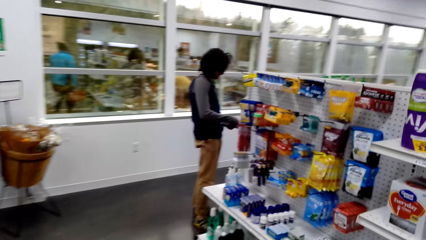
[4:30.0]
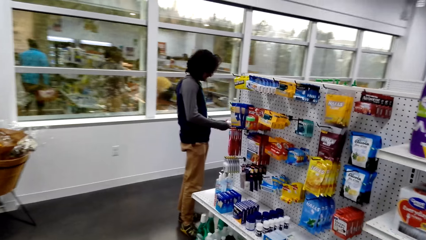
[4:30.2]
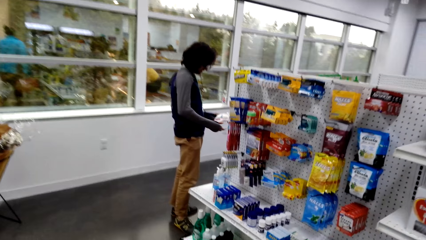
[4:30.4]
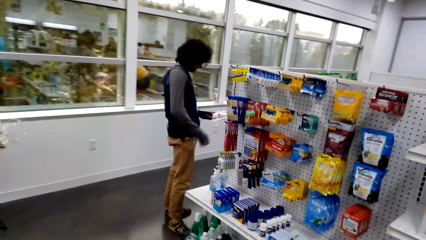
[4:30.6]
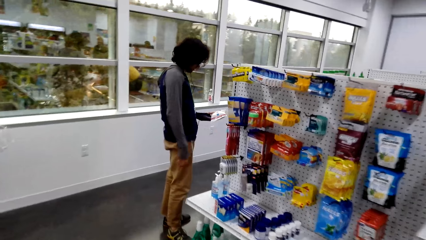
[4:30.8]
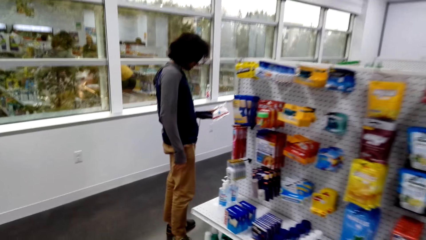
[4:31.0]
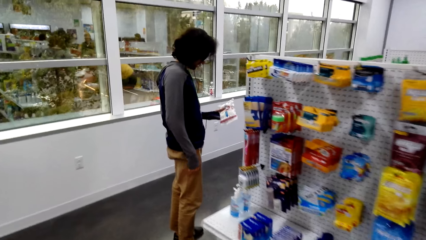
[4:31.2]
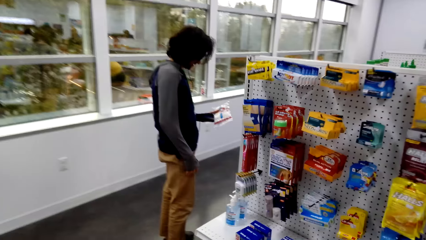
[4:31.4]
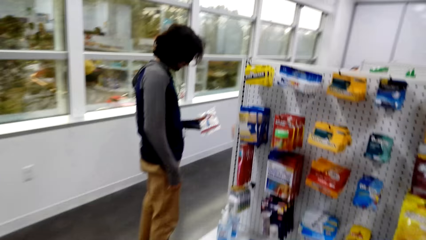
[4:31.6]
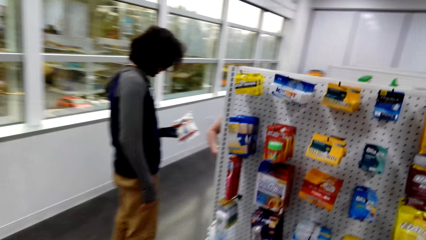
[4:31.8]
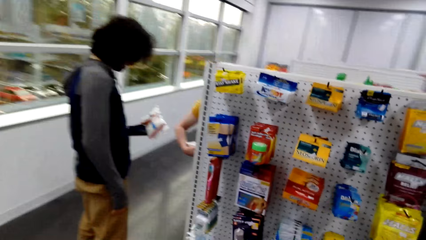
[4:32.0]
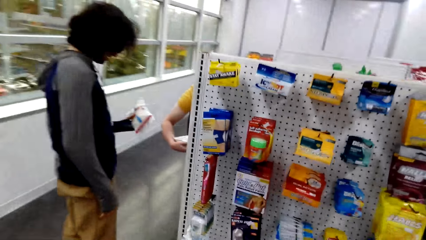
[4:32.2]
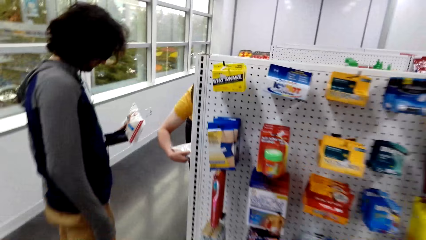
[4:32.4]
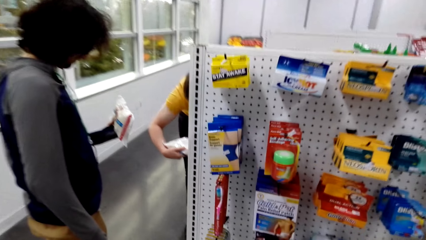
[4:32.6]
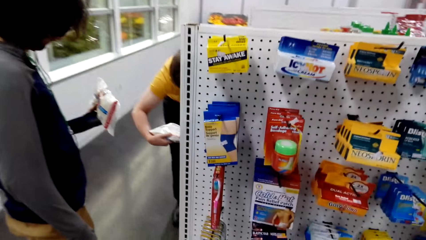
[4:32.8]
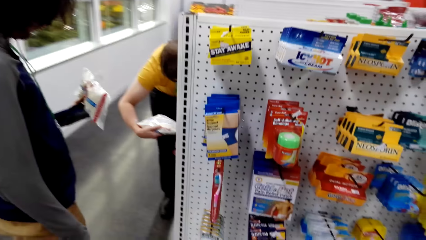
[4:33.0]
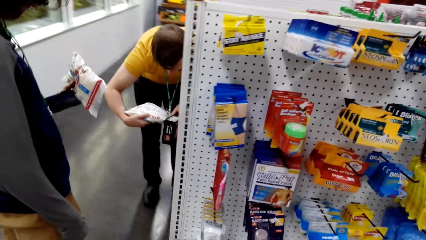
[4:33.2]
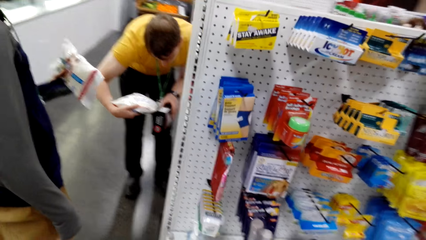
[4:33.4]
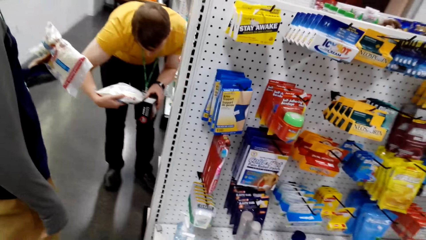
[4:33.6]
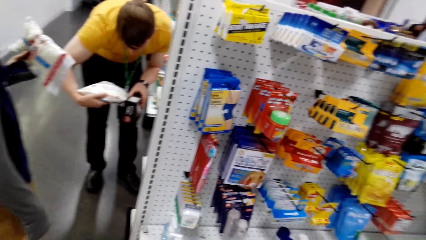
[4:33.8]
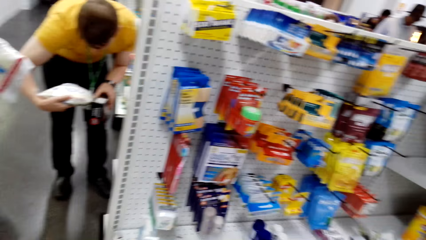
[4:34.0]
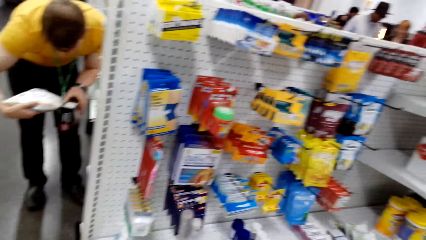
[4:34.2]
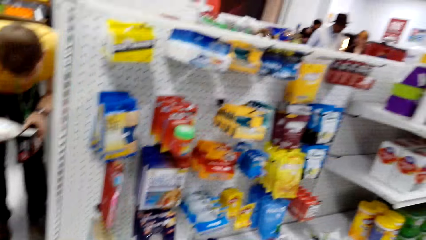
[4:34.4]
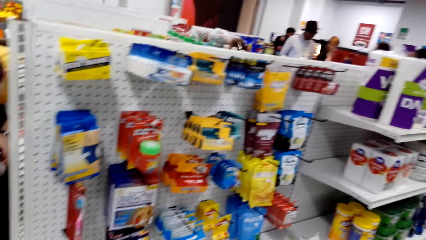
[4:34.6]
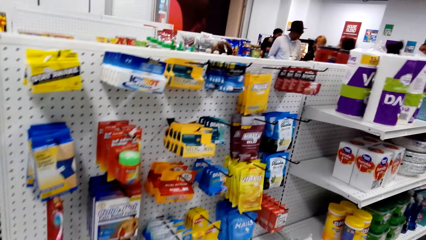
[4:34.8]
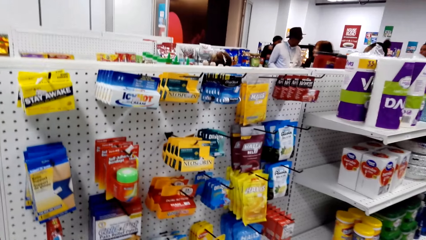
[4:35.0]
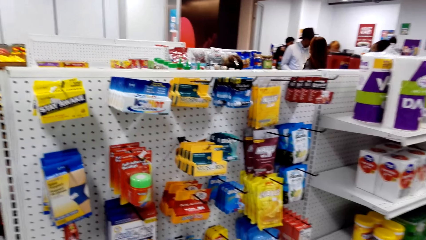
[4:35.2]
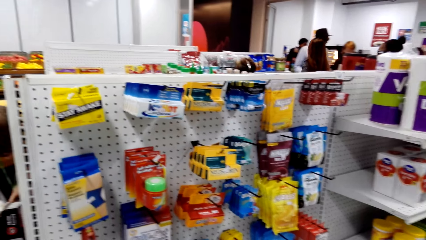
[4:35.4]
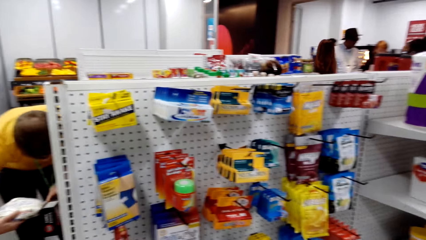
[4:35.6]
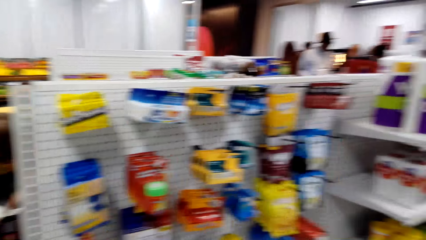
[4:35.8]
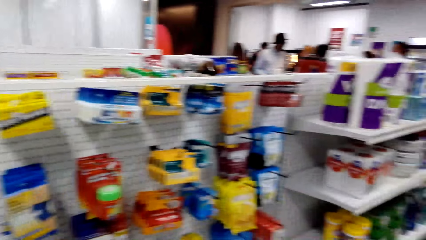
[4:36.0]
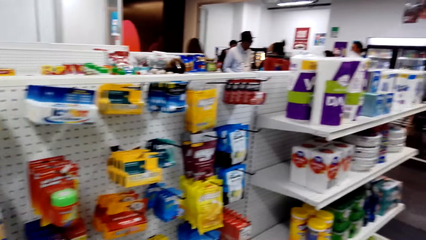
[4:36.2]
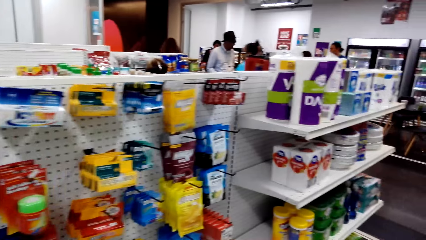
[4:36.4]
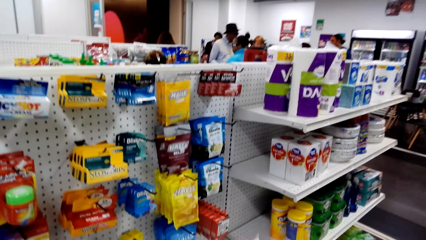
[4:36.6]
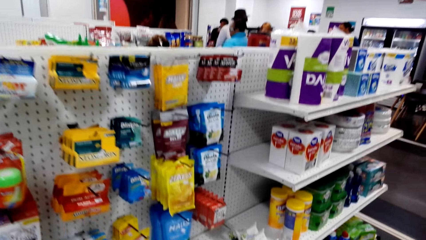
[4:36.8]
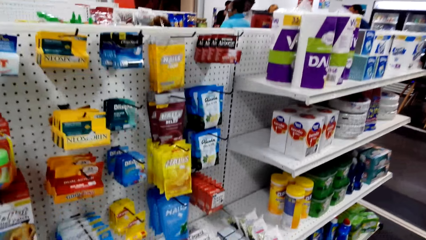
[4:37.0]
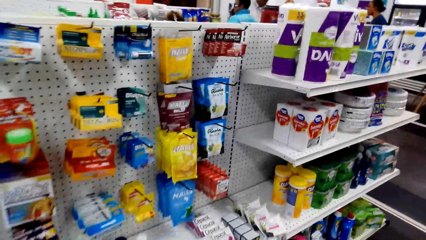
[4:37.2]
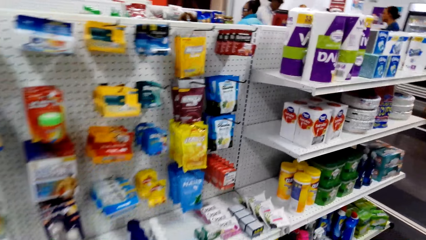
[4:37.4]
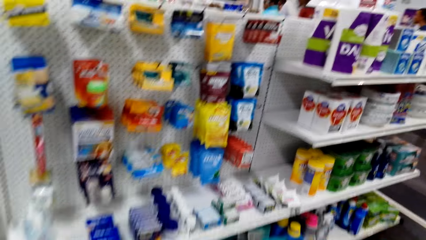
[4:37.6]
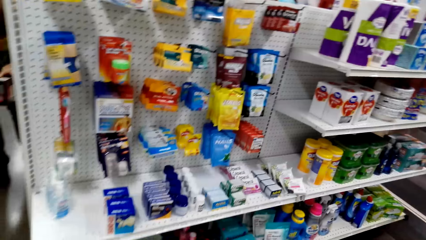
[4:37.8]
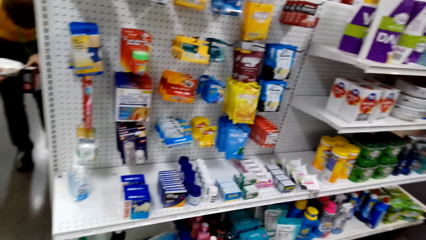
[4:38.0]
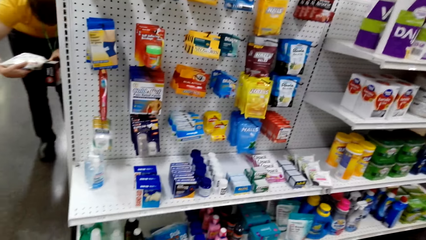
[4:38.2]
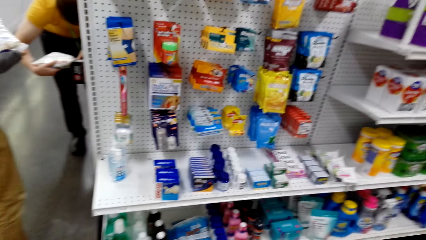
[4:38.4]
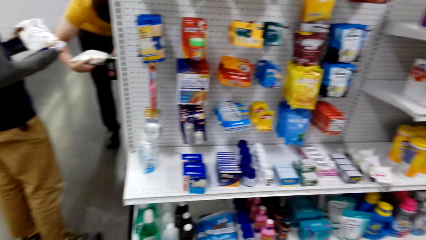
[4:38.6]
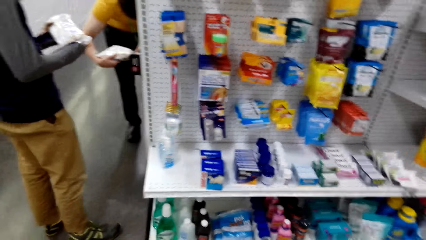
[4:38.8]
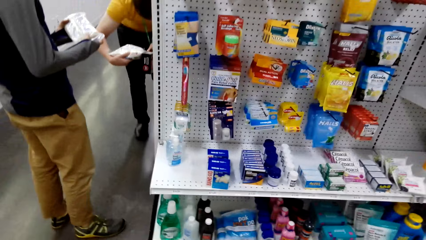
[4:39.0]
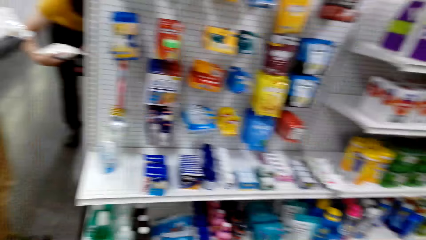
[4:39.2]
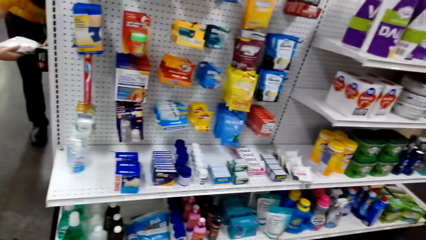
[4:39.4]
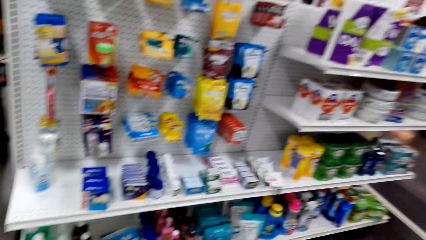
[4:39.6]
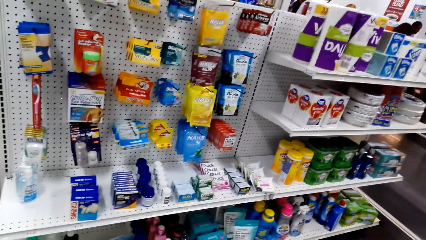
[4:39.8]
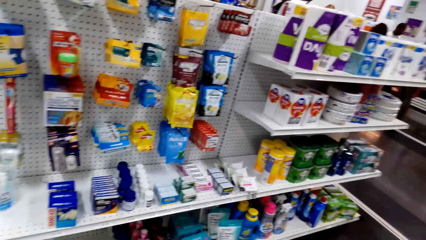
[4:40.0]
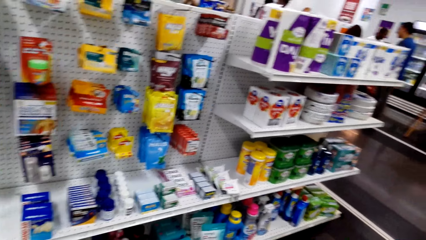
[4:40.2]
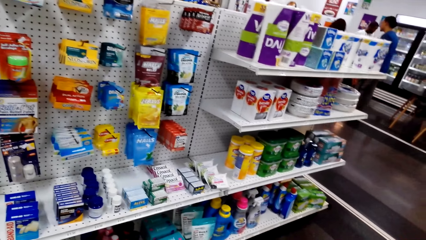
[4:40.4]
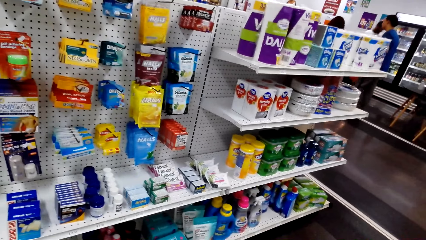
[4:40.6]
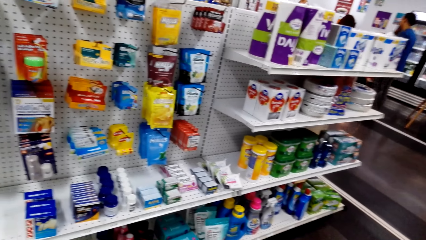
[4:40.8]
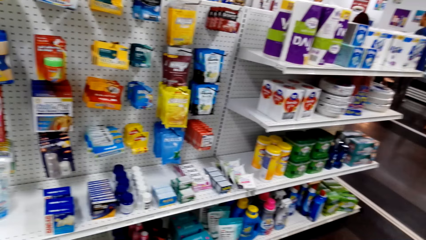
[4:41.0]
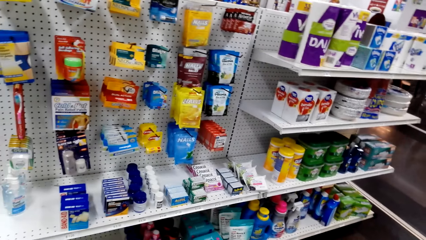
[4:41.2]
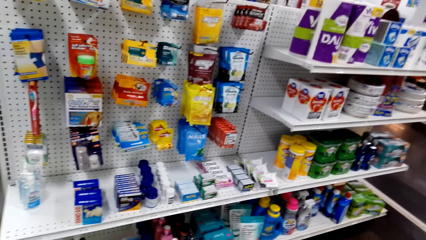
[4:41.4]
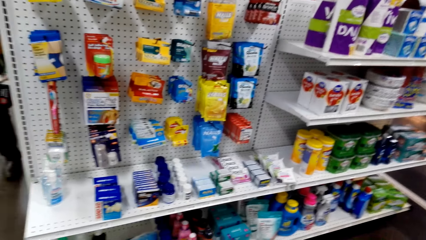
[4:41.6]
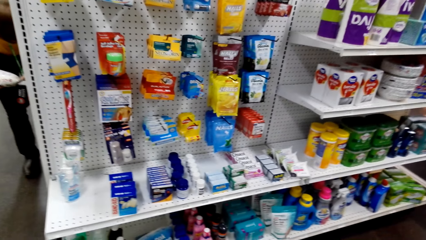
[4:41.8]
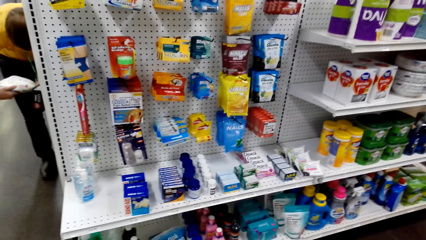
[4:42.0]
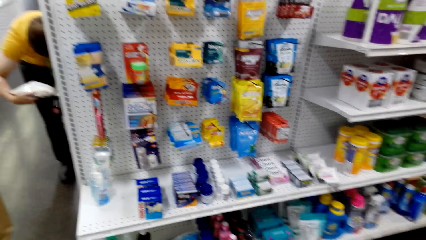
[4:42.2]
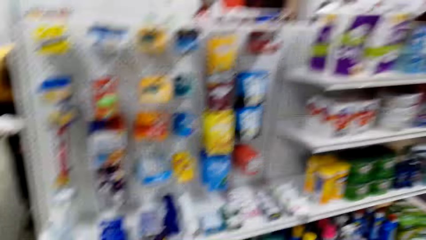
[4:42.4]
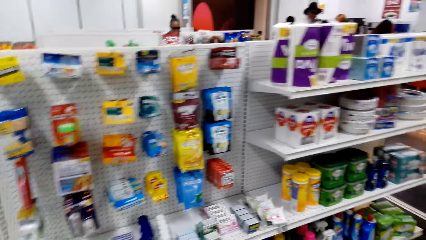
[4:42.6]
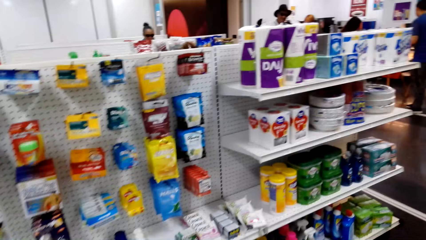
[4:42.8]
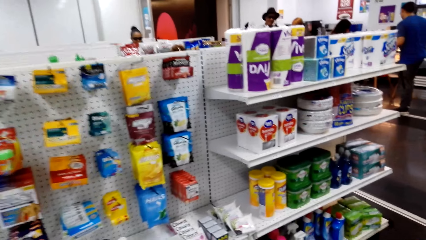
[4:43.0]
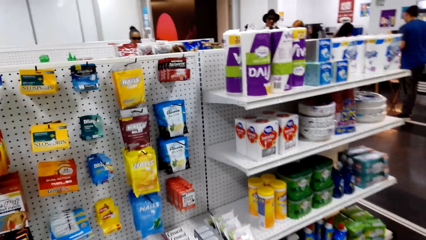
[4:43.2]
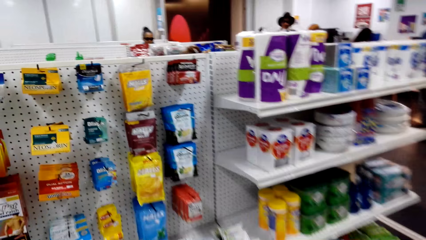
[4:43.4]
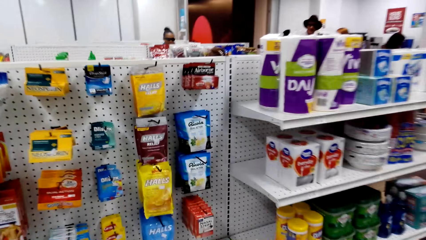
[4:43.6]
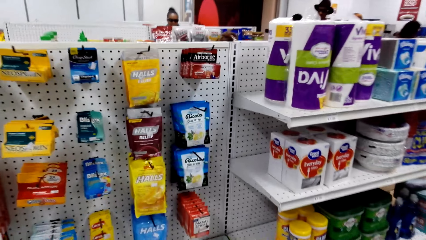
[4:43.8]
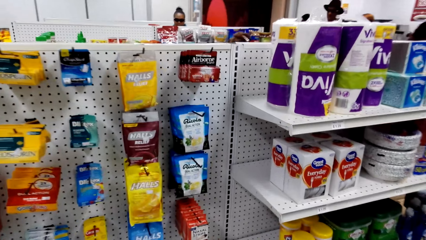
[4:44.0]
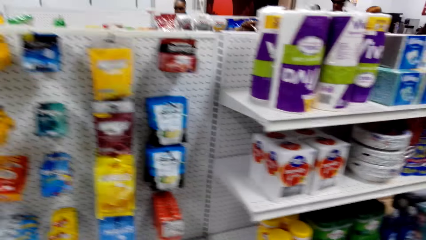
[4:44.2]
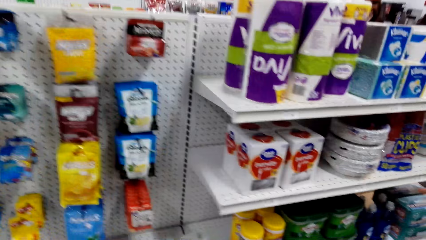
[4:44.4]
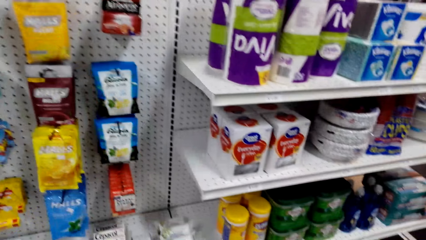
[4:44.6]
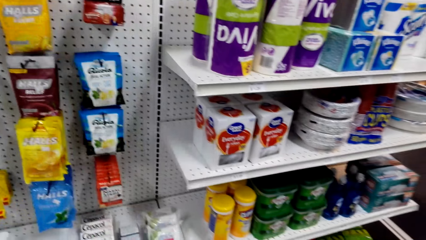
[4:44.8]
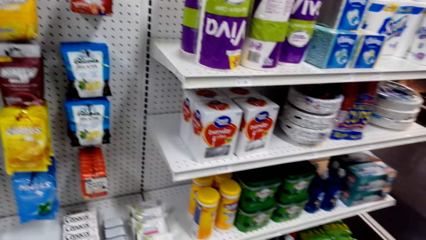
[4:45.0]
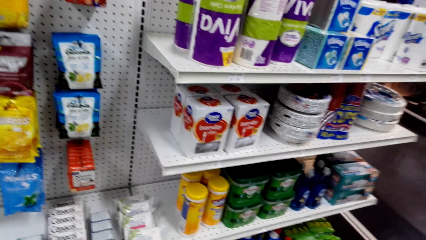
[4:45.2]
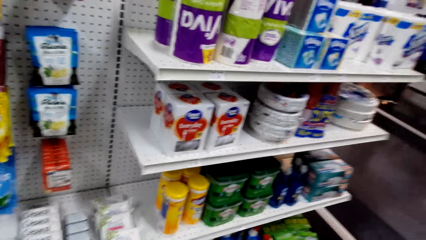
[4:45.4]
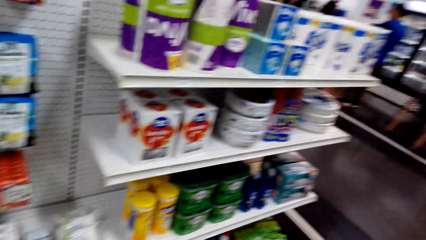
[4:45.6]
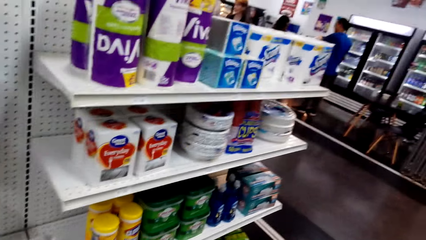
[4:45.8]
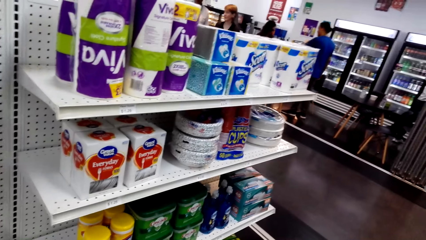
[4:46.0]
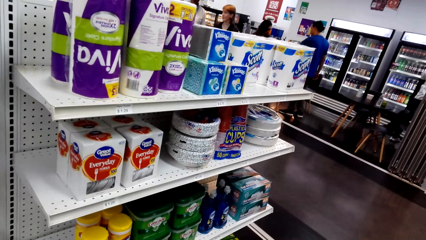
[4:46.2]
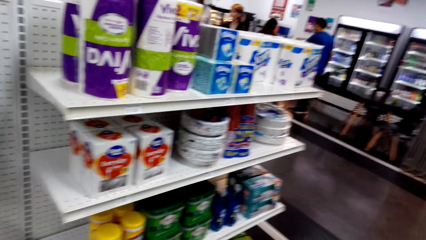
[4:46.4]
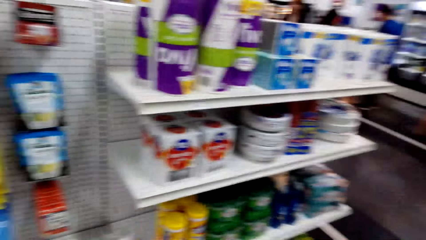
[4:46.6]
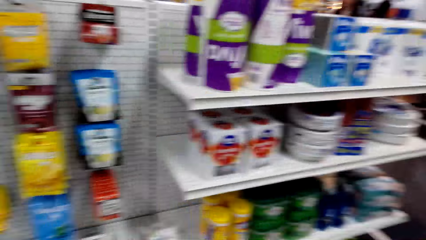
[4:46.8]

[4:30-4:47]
The camera wearer looks at the items on the shelf.
